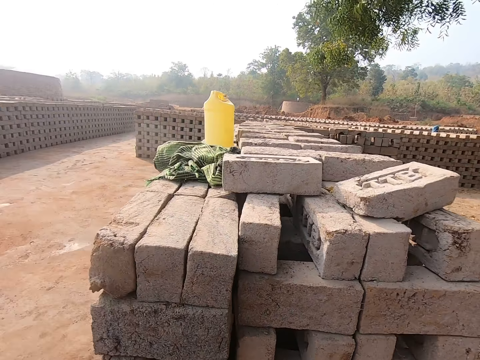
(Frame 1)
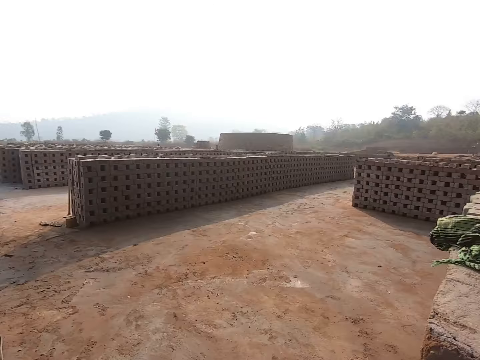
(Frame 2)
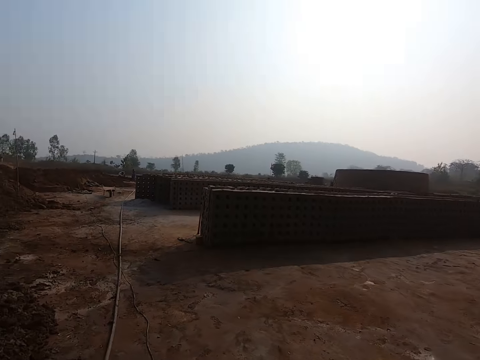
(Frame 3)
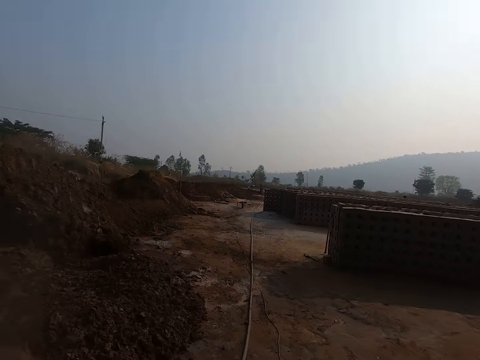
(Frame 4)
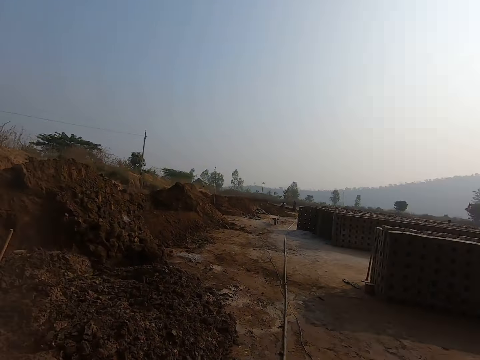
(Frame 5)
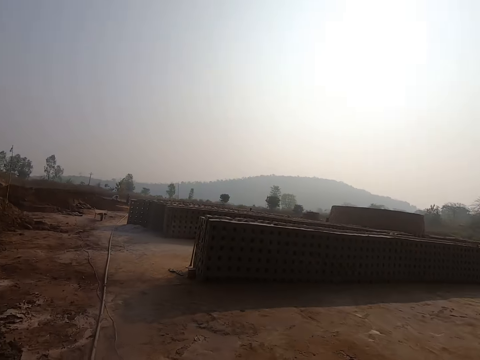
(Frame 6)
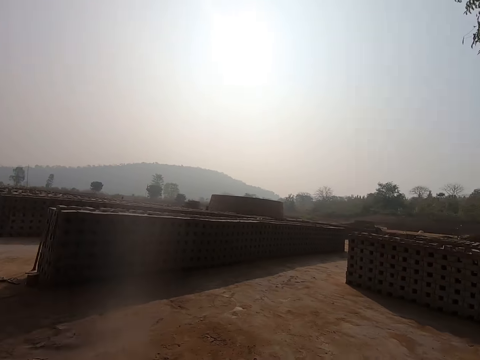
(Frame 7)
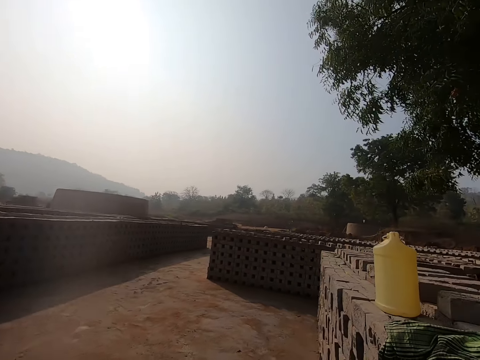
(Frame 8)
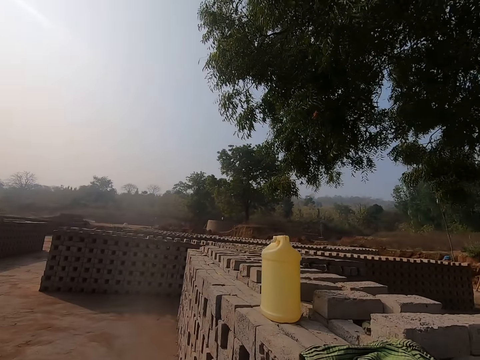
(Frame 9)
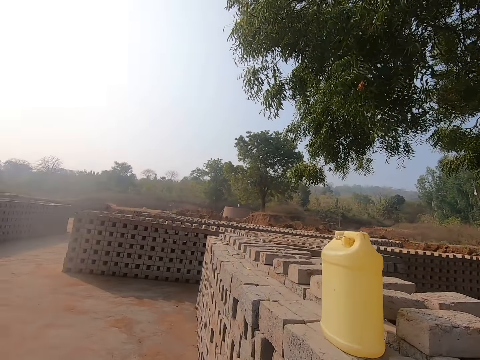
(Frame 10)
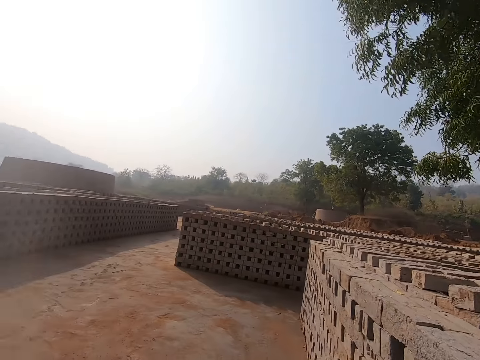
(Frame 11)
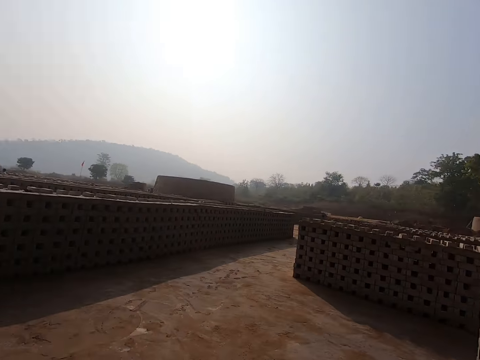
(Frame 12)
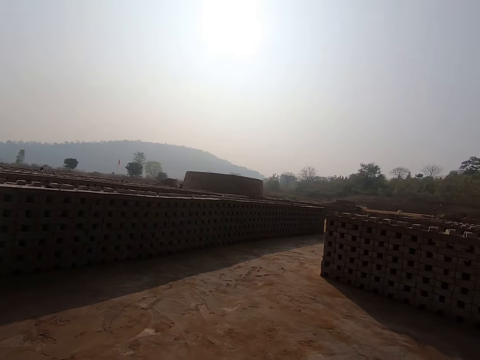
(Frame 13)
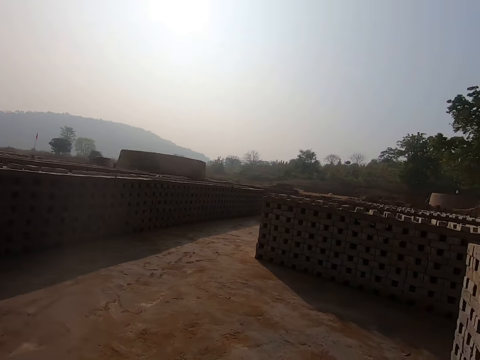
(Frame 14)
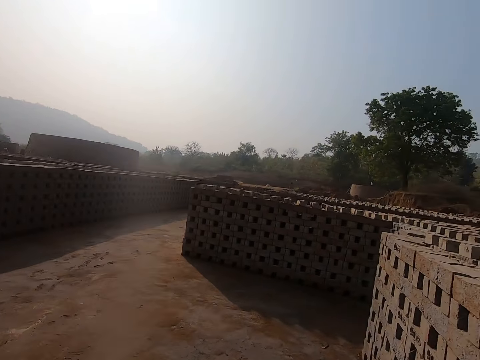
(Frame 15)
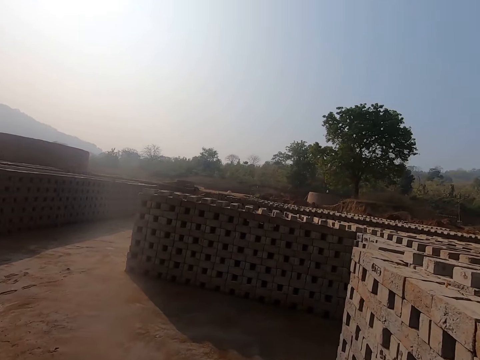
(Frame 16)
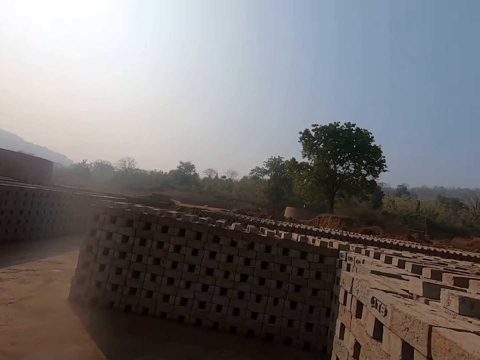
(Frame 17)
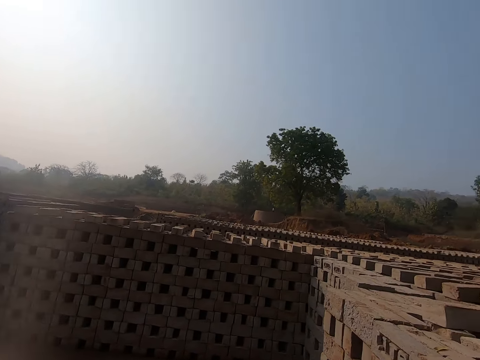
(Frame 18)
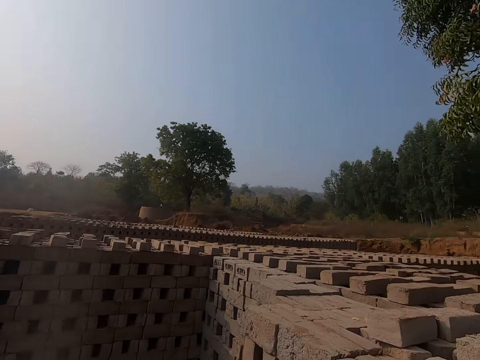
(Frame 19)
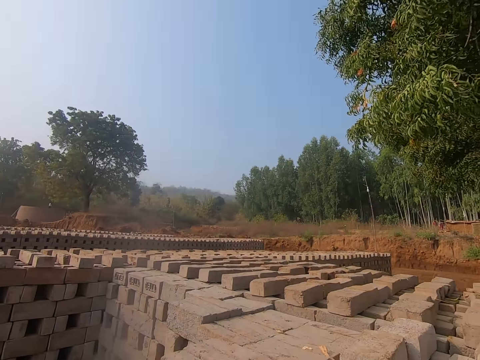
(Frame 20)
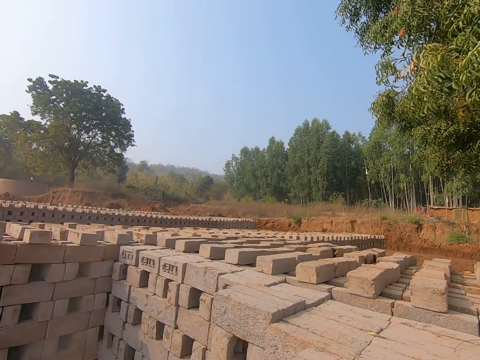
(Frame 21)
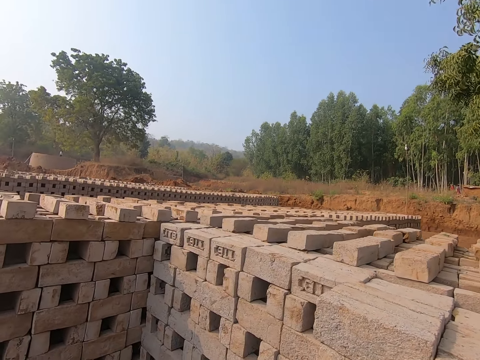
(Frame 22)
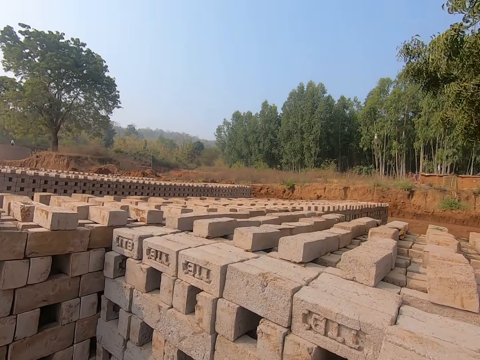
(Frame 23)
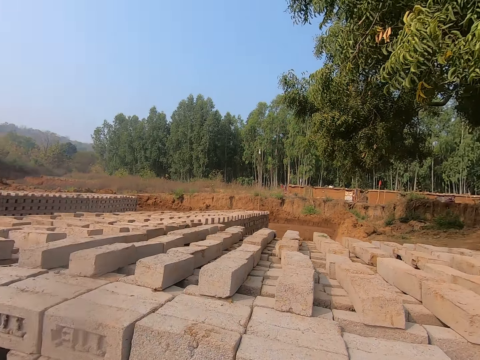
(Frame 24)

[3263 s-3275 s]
The camera wearer walks around the blocks.

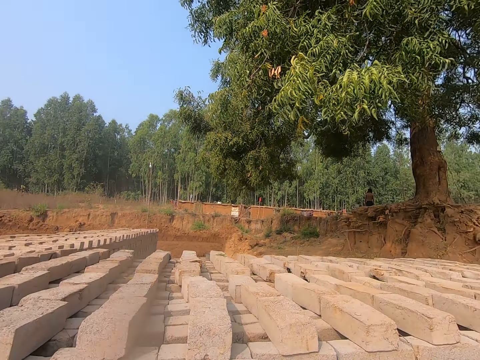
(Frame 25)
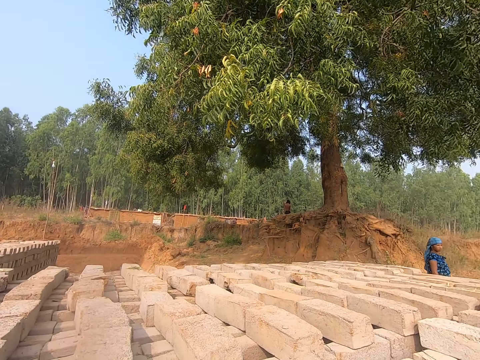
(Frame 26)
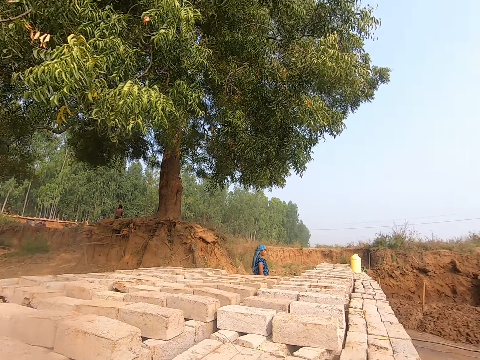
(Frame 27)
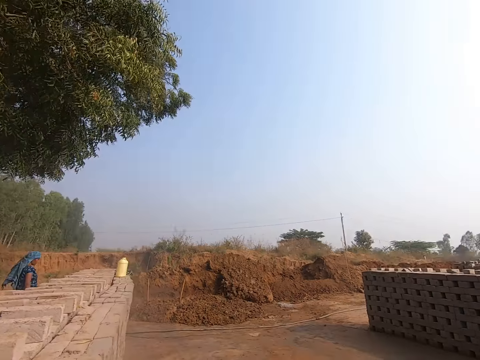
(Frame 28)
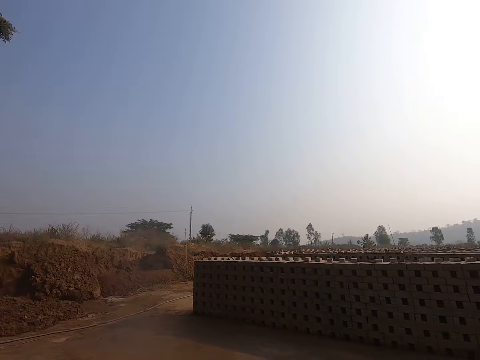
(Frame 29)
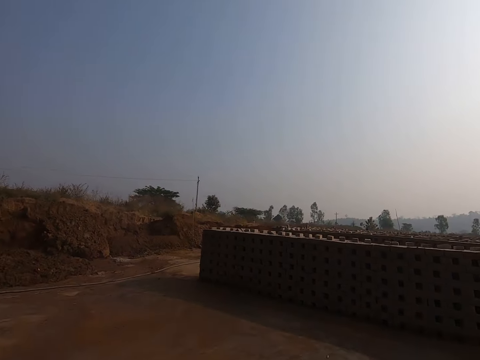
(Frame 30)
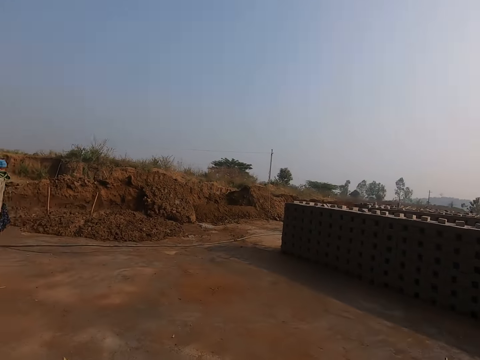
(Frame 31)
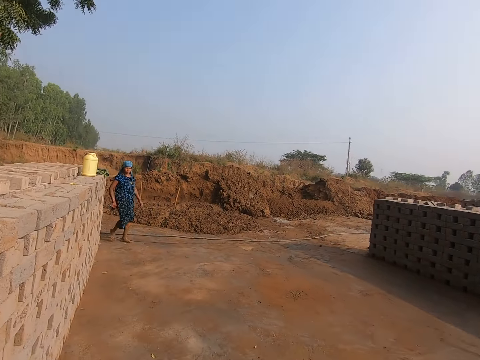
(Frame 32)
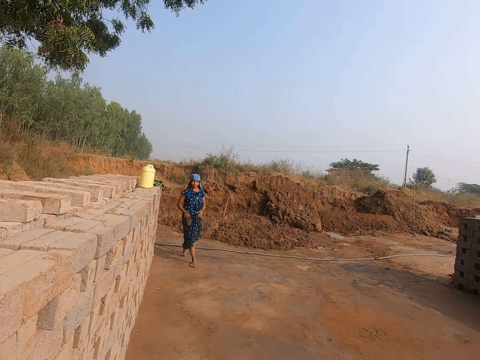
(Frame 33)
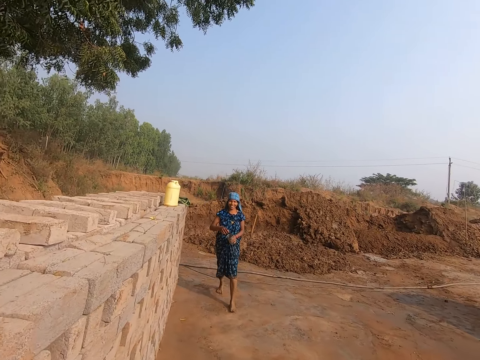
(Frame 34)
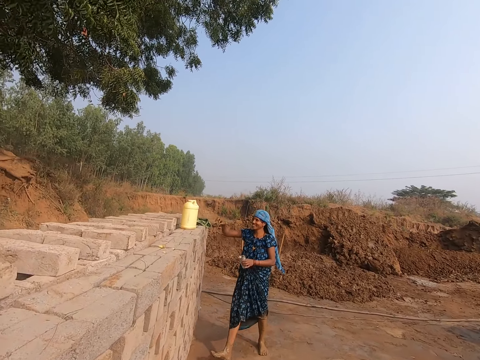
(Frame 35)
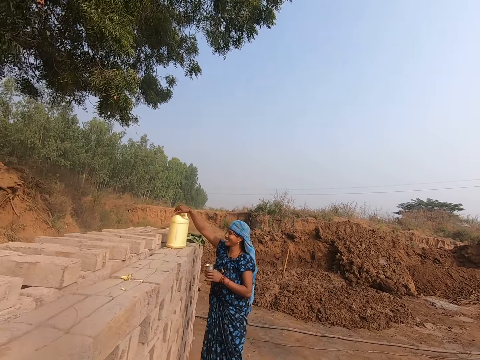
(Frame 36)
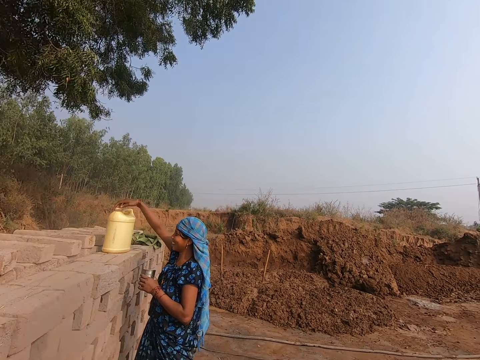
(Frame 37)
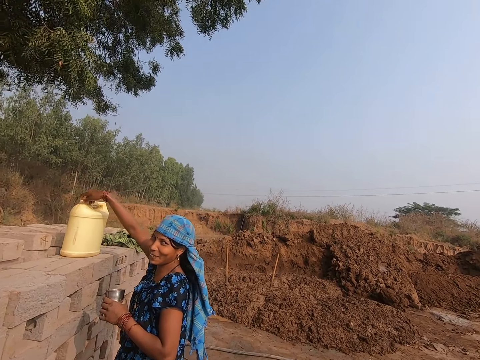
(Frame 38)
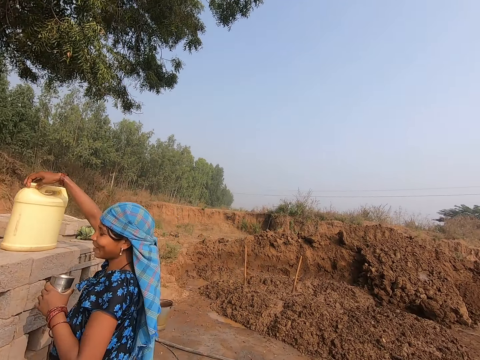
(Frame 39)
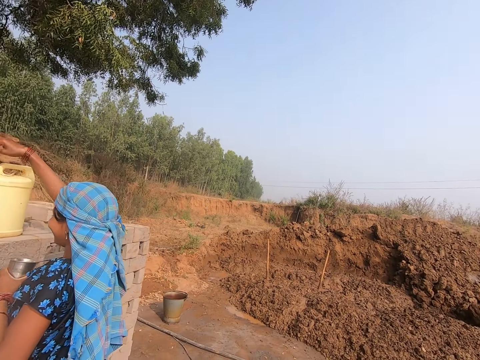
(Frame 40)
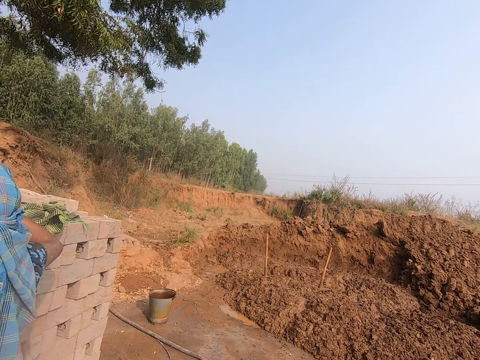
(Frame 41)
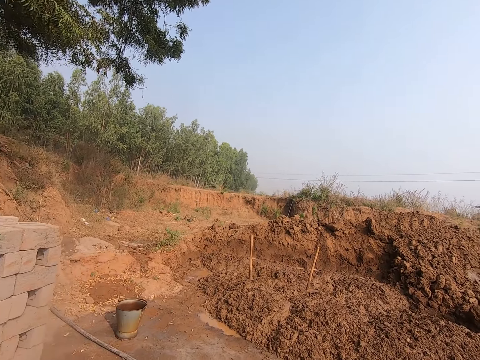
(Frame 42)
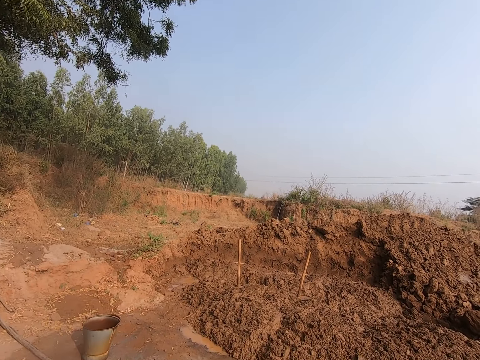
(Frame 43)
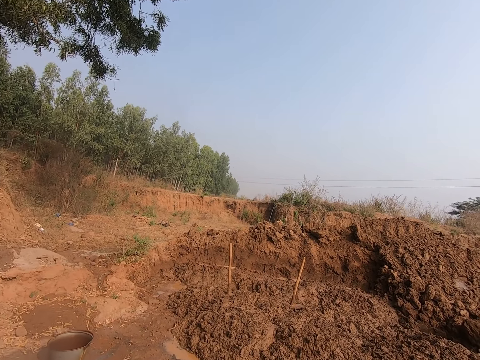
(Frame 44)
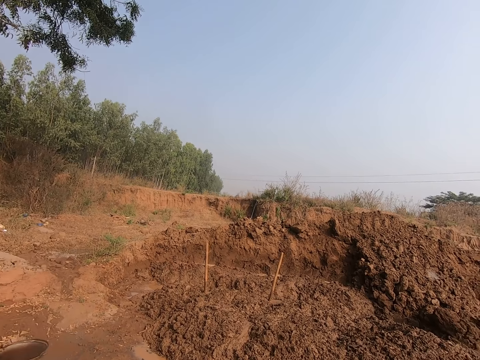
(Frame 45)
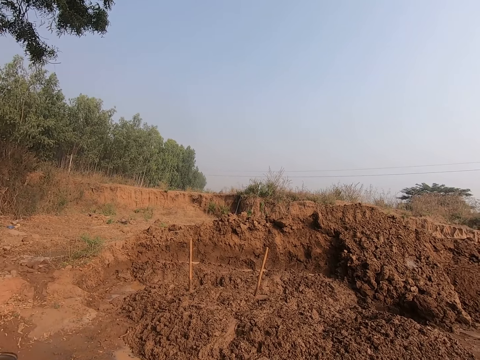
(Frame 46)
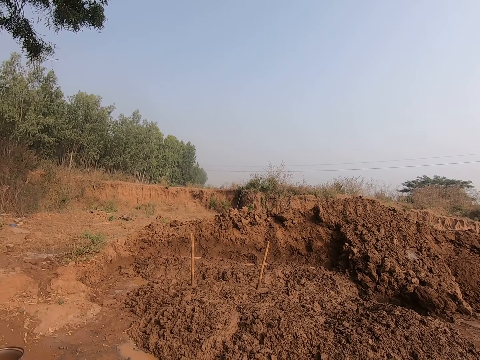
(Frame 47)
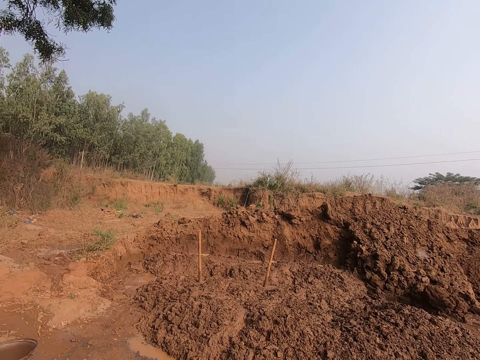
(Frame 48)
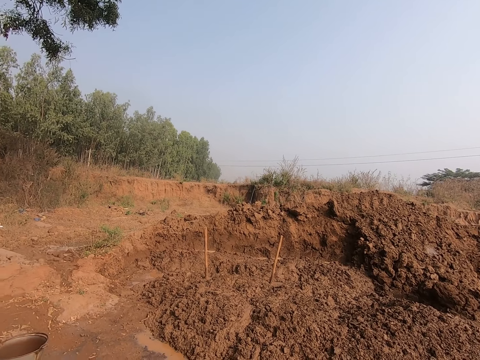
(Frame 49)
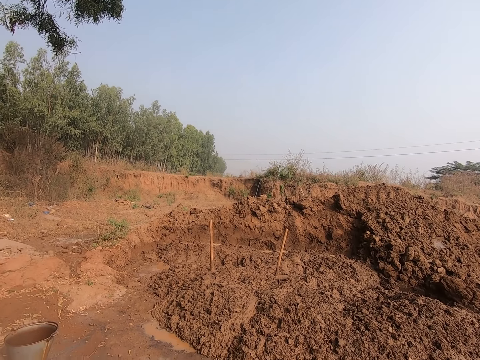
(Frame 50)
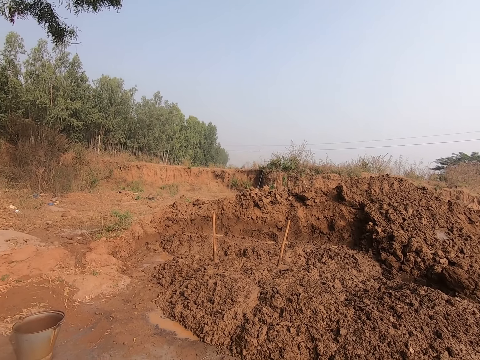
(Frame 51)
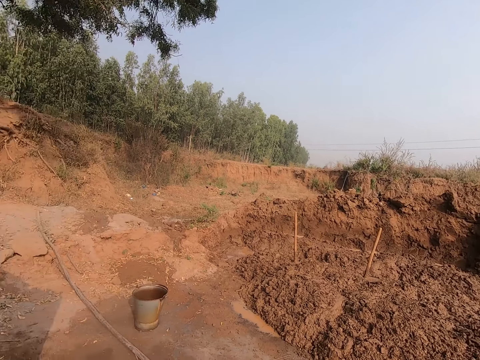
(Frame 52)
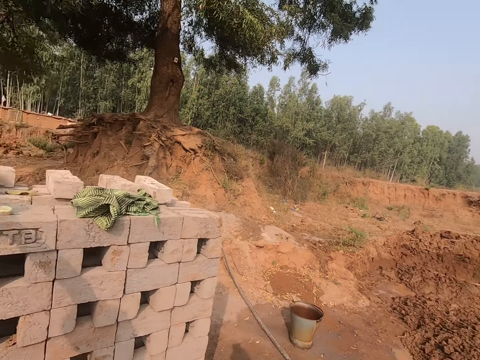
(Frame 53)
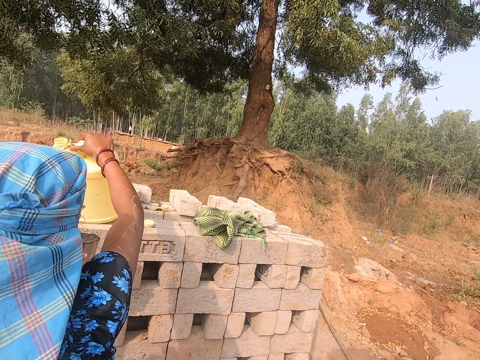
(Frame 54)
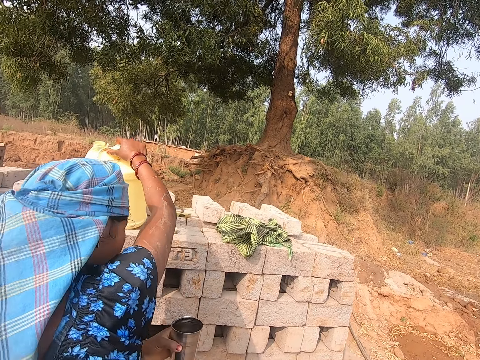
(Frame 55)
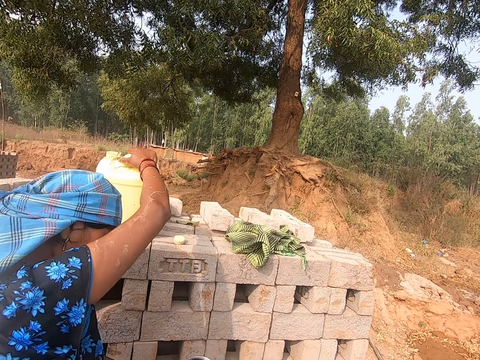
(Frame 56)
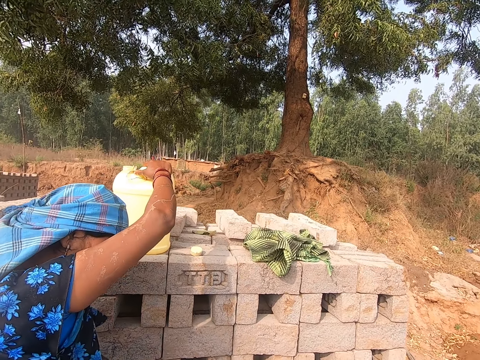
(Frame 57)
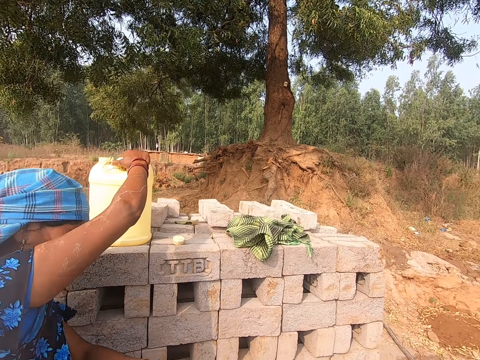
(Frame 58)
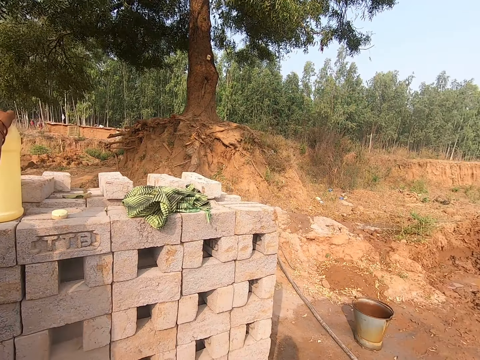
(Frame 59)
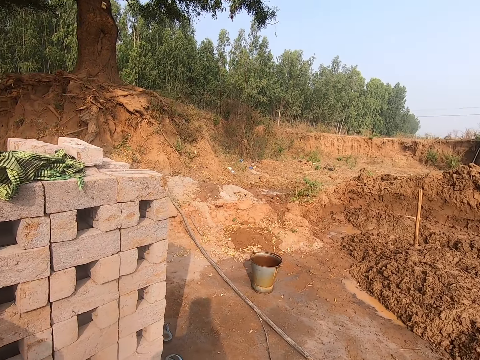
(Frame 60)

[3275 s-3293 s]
The camera wearer touches the blocks. They look around the area. A woman passes a cup from her right hand to her left hand. The woman removes a cap of a water keg on a pile of bricks with her right hand. The woman takes the water keg on top of the blocks. The woman speaks to the camera wearer. The camera wearer looks around the area. The woman holds onto the water keg with her right hand. The woman holds the cup in her left hand. The woman gives the camera wearer a glass of water.
